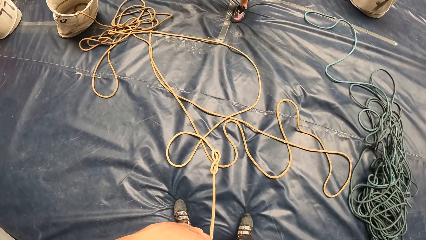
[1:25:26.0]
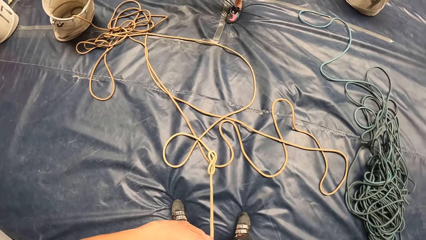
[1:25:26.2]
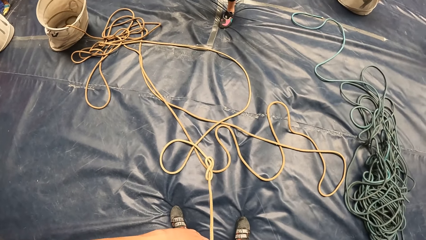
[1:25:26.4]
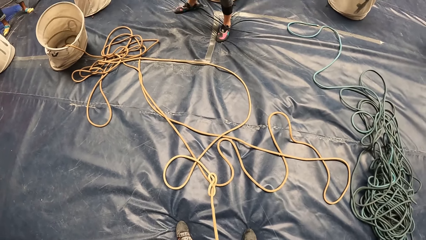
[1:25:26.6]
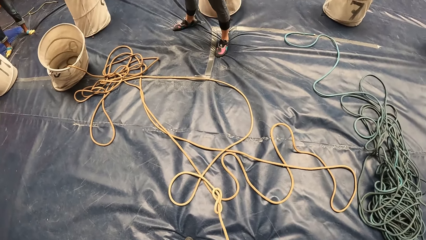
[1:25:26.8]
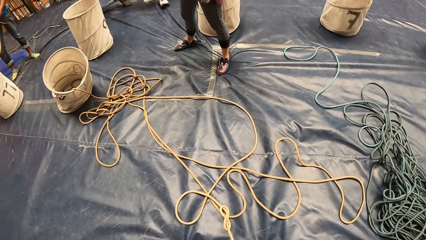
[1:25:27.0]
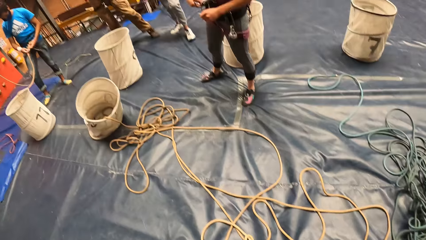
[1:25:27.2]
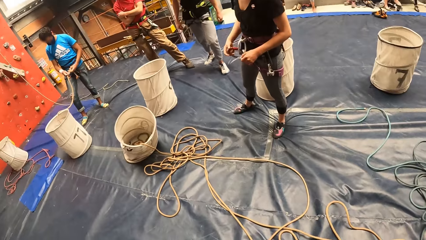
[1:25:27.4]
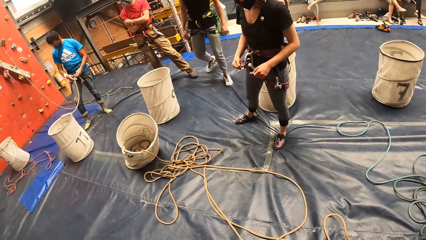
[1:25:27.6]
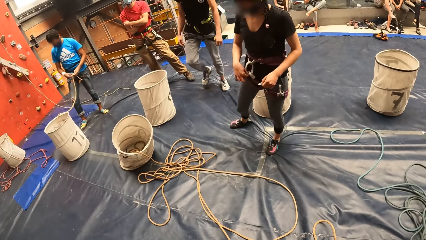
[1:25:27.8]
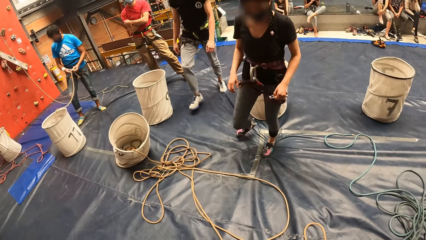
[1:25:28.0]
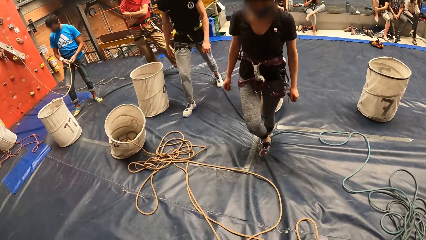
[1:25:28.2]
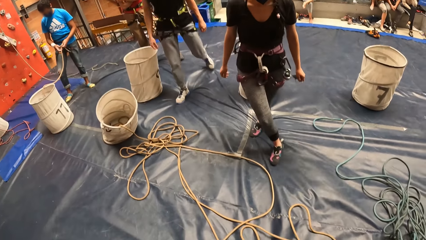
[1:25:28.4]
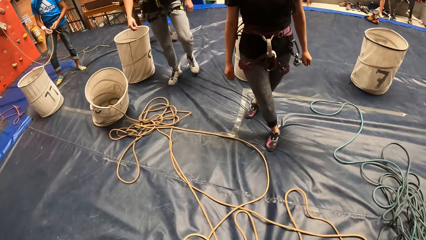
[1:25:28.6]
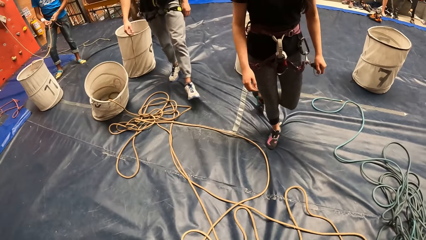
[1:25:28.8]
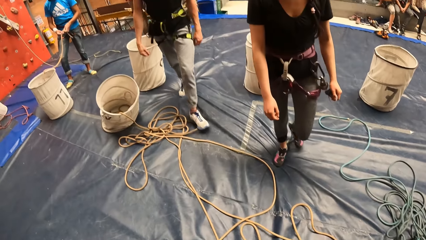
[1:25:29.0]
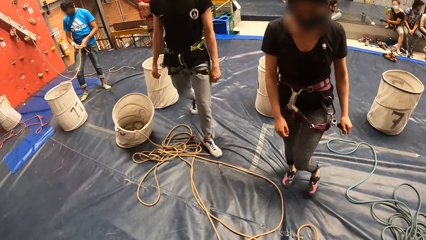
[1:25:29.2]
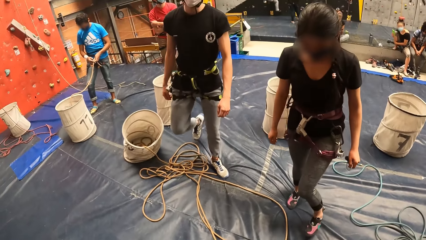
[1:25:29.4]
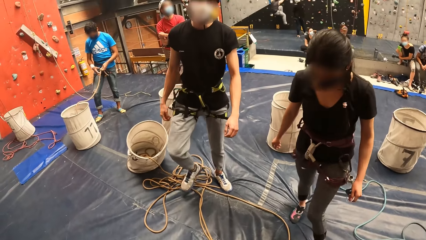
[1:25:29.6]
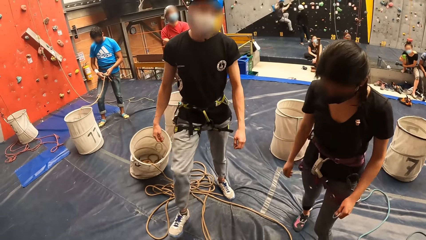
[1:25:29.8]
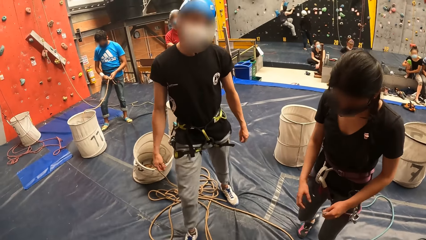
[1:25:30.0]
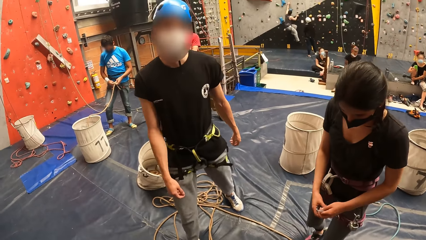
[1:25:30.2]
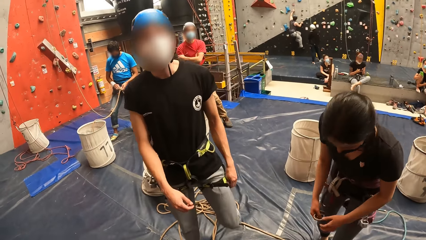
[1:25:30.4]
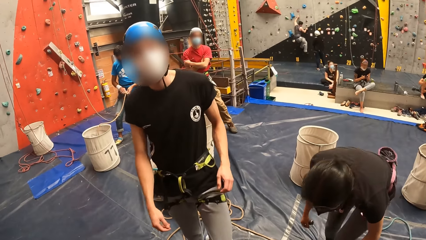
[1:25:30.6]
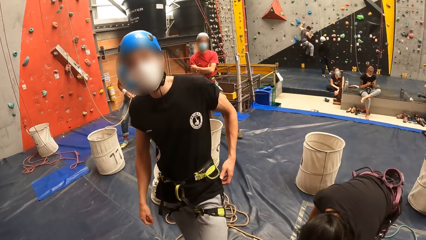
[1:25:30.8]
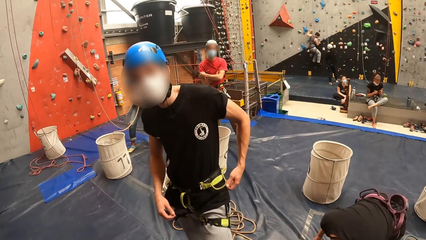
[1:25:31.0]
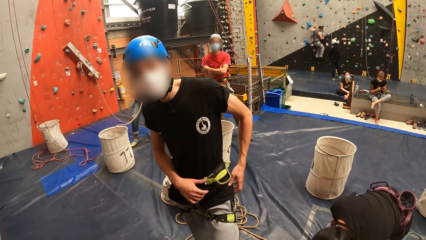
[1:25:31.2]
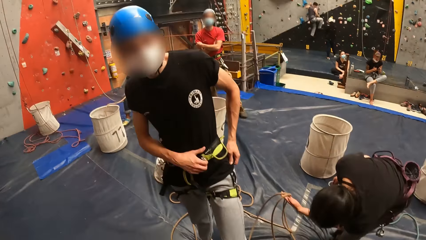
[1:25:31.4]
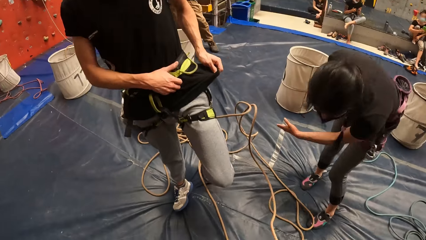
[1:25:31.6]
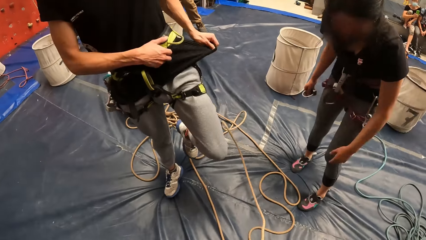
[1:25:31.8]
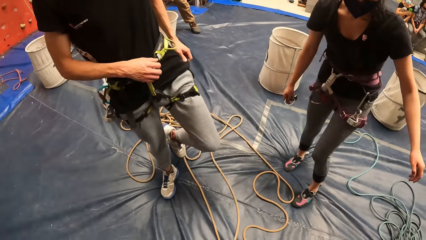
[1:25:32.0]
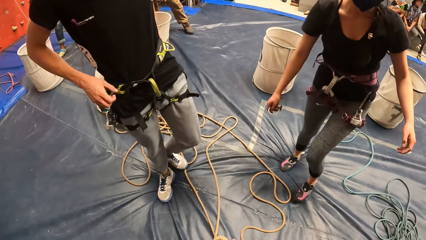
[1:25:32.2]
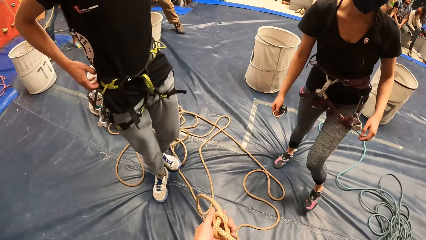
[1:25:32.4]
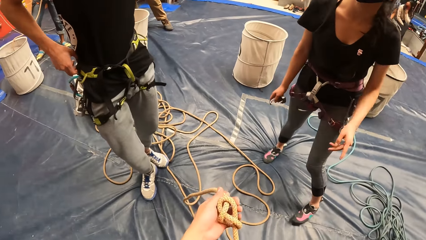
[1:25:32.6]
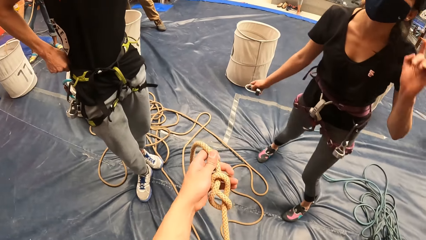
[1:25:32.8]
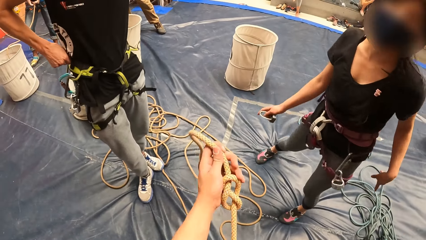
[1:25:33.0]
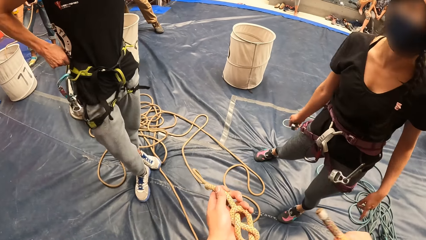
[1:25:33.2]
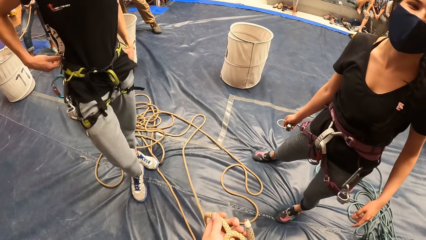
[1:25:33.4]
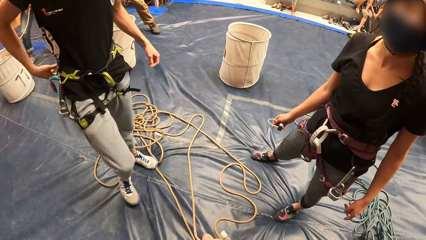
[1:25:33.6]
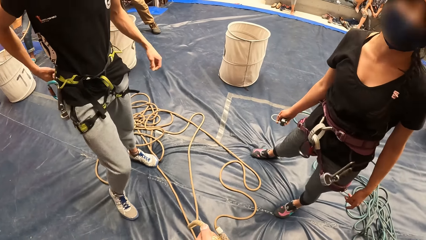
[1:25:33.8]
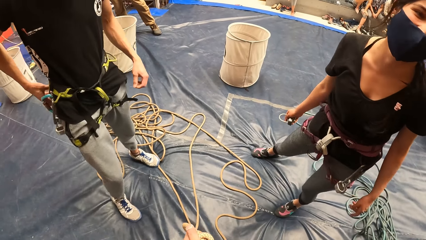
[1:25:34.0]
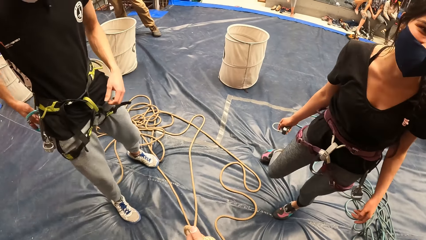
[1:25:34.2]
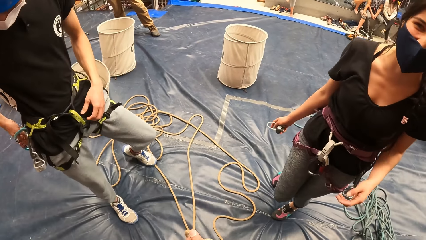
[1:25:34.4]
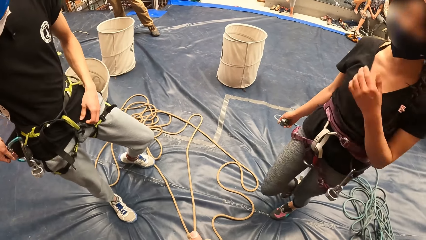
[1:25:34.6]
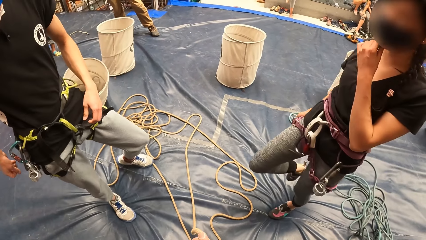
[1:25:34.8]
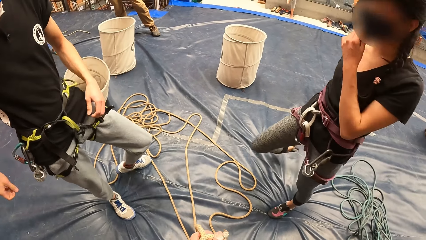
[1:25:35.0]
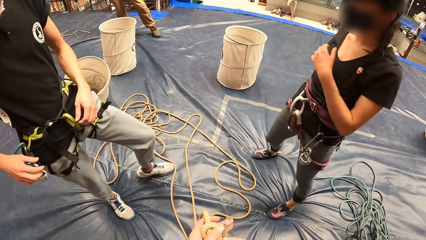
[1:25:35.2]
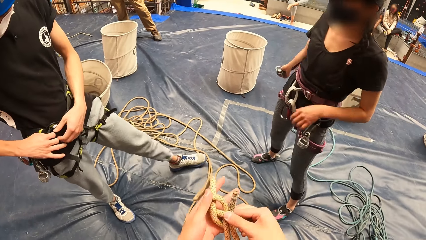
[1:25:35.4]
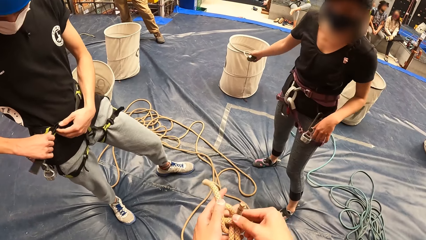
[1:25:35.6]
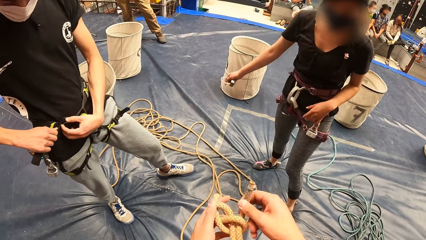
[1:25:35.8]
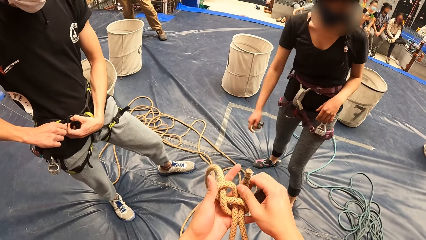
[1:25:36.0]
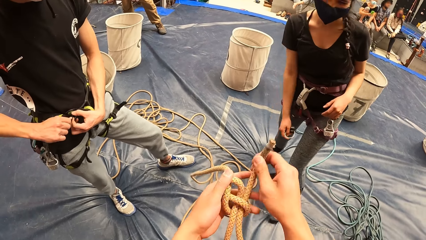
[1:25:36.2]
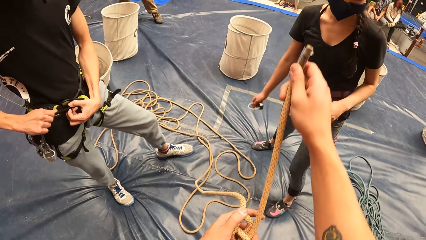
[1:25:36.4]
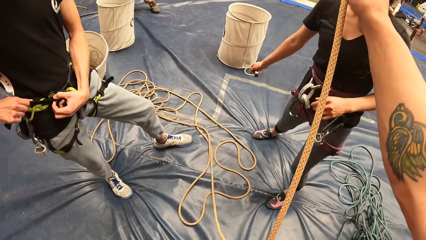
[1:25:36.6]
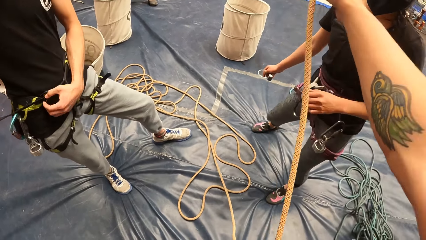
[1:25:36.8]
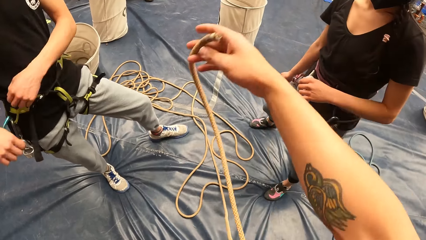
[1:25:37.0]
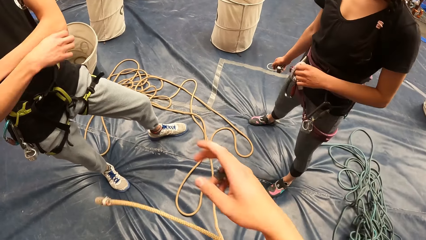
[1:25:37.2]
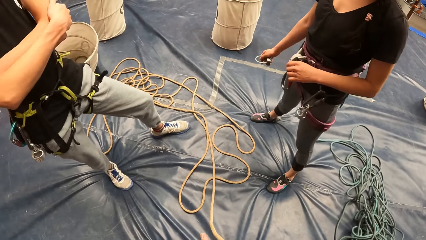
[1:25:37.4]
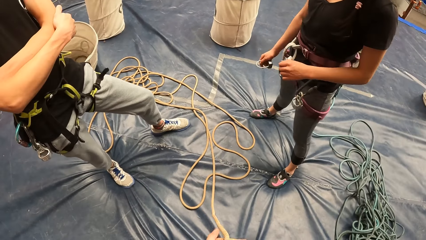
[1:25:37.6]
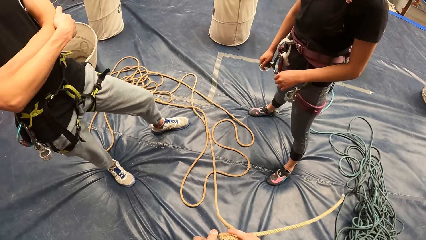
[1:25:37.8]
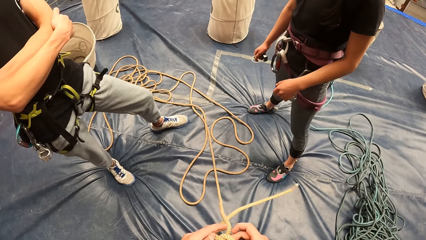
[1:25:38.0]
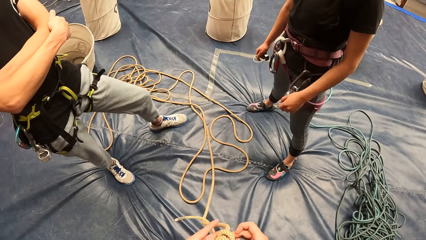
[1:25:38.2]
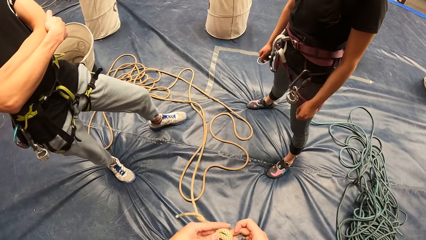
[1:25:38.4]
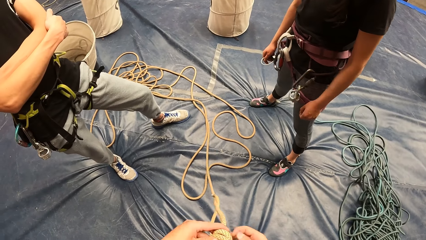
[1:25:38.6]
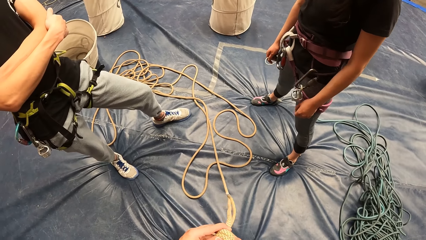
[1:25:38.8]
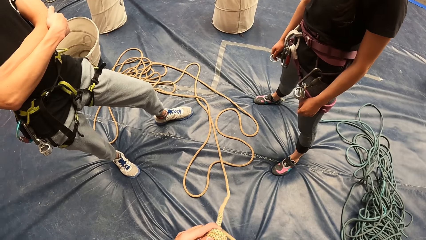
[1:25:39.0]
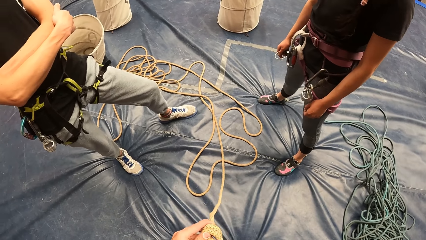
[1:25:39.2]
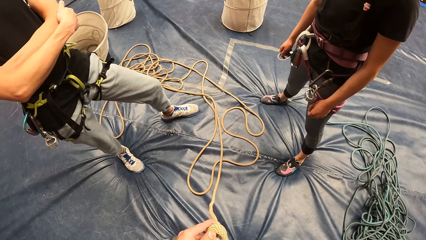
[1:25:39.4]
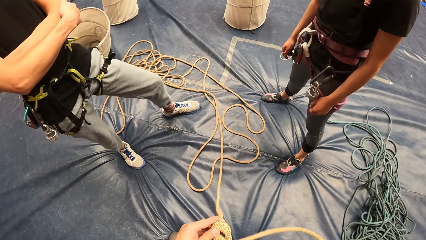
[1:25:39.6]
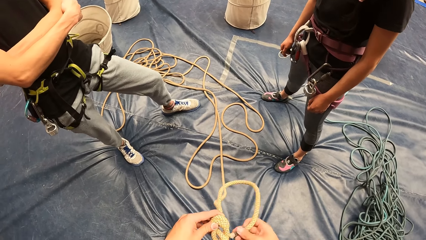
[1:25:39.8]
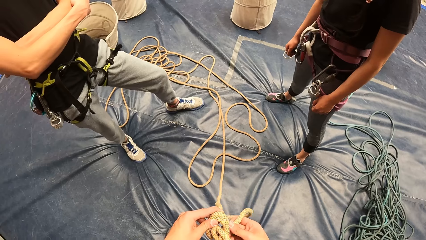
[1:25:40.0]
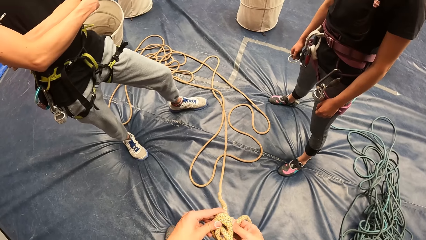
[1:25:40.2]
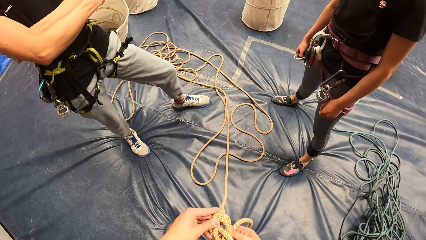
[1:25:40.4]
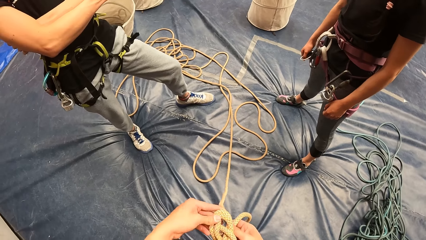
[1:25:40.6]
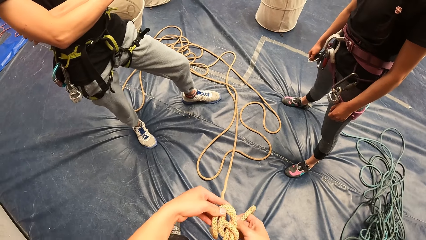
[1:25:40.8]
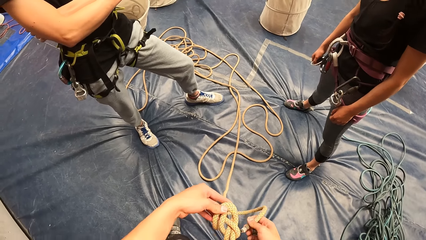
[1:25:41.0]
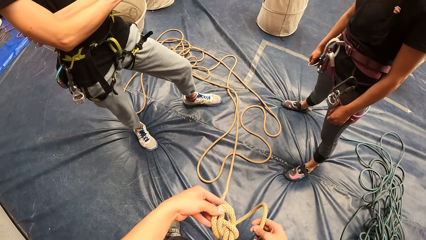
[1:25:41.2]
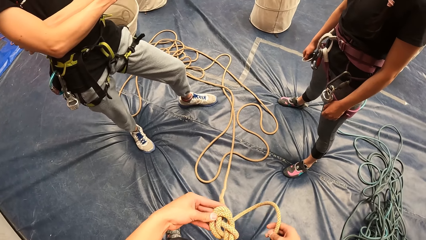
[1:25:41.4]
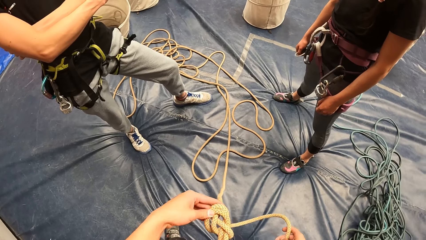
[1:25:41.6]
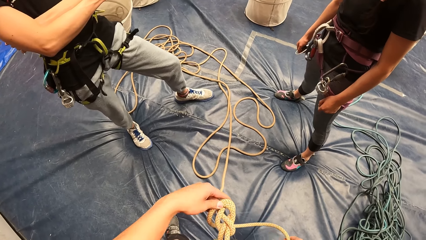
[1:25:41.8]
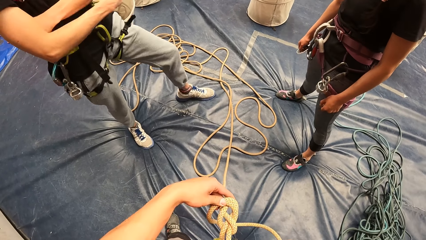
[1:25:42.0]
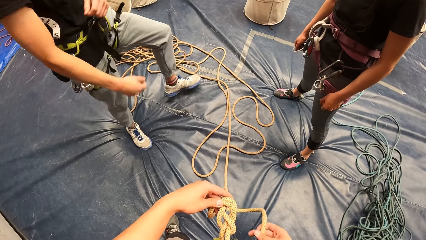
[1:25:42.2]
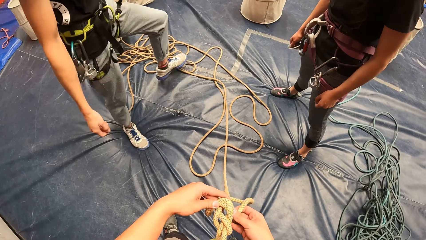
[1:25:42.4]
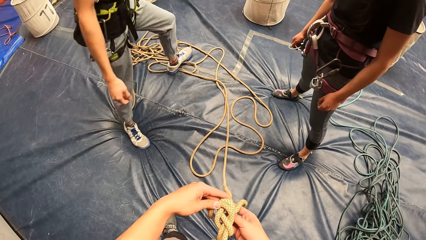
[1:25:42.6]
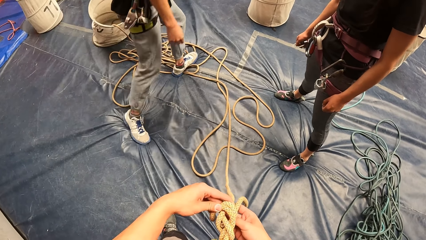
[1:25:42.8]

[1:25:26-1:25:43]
The camera wearer pulls a rope. They look around. They look at a person. They fix the rope. They tie the rope.
